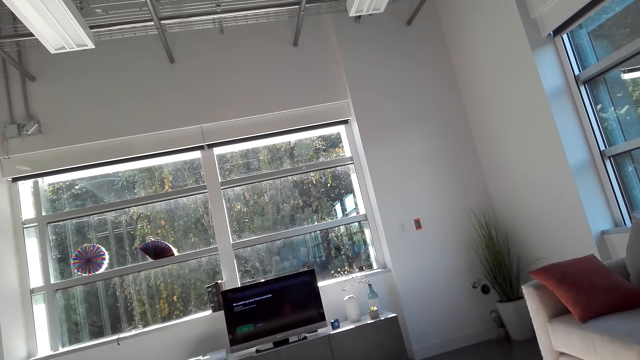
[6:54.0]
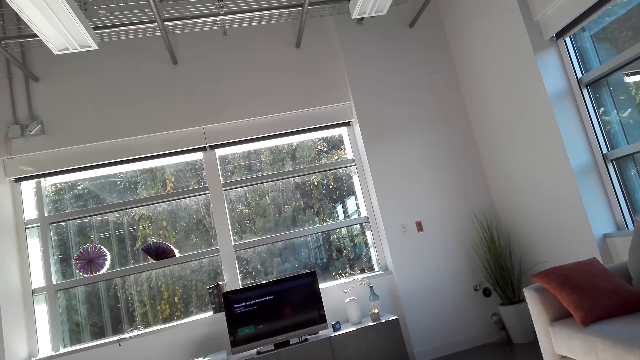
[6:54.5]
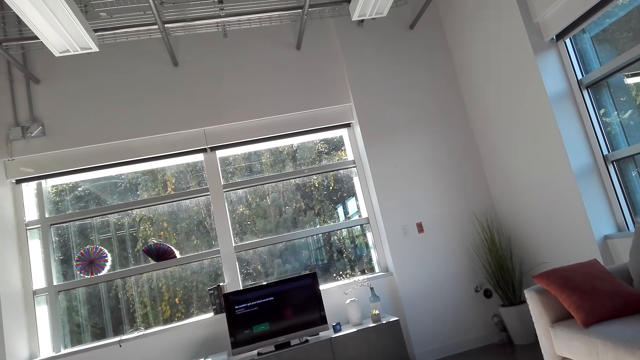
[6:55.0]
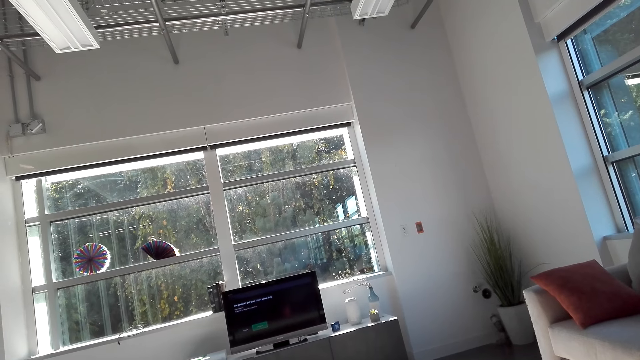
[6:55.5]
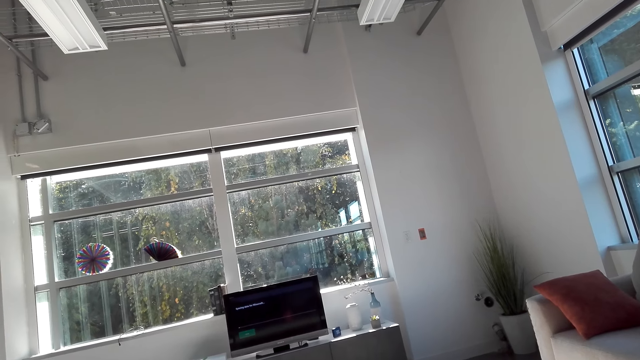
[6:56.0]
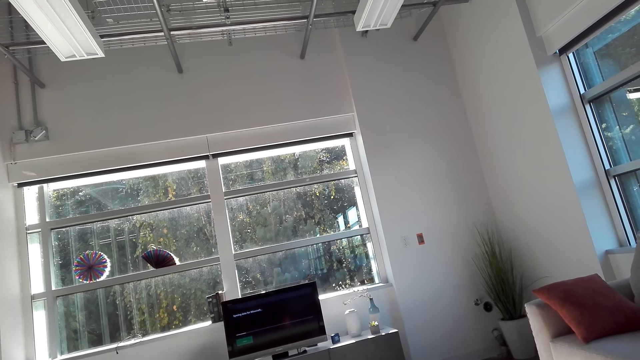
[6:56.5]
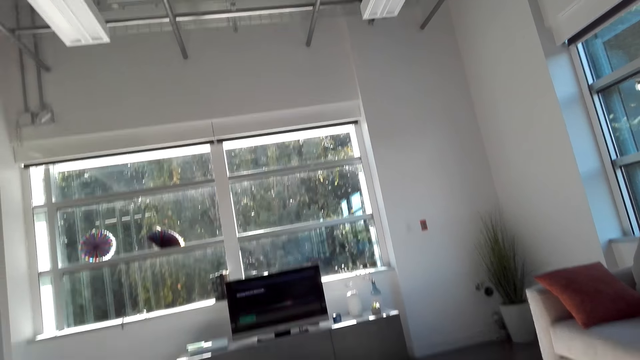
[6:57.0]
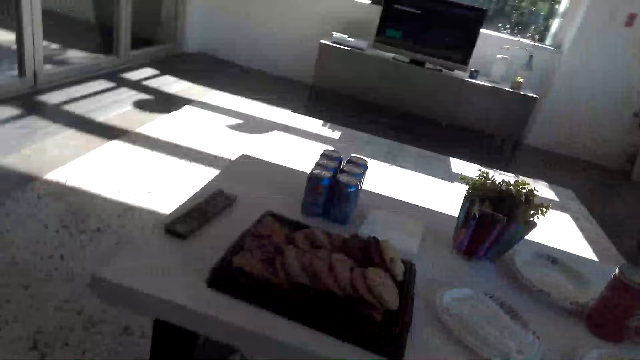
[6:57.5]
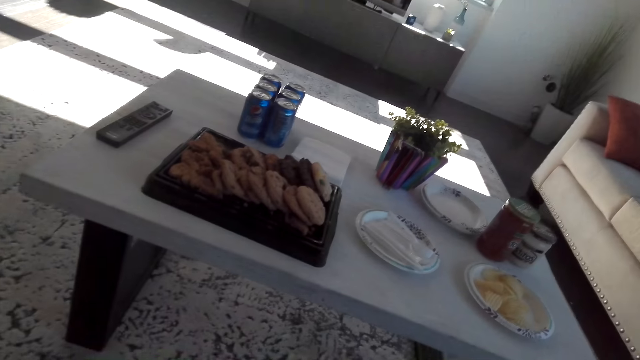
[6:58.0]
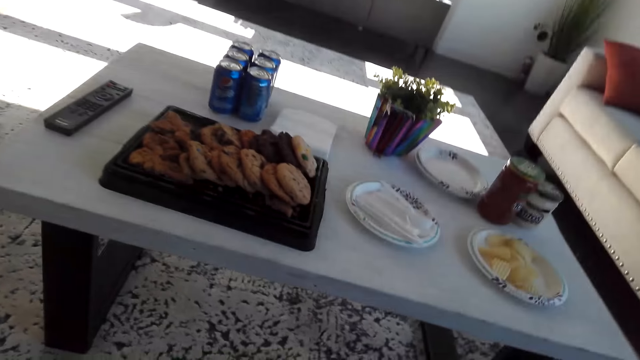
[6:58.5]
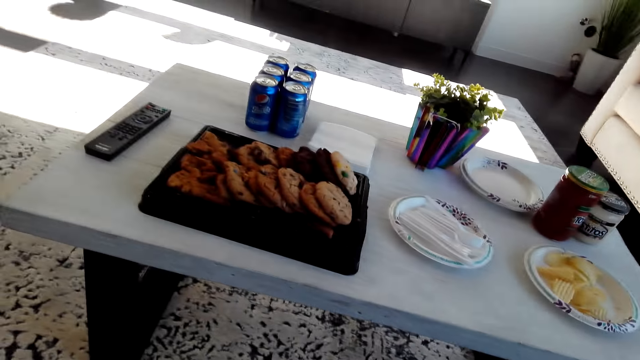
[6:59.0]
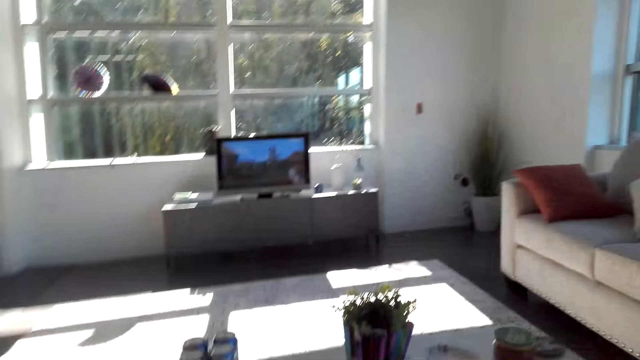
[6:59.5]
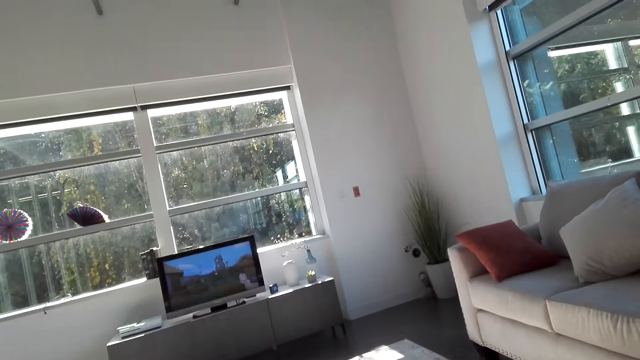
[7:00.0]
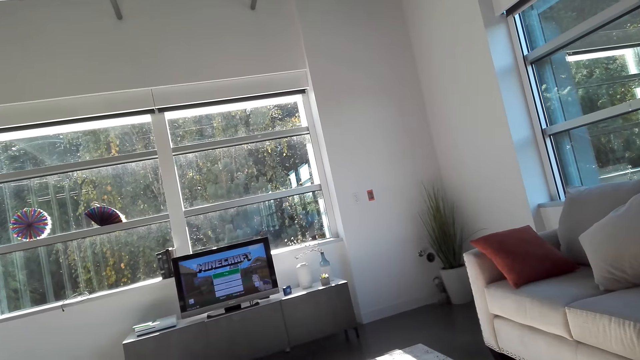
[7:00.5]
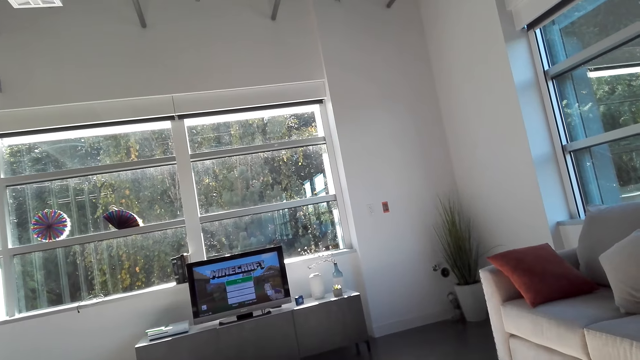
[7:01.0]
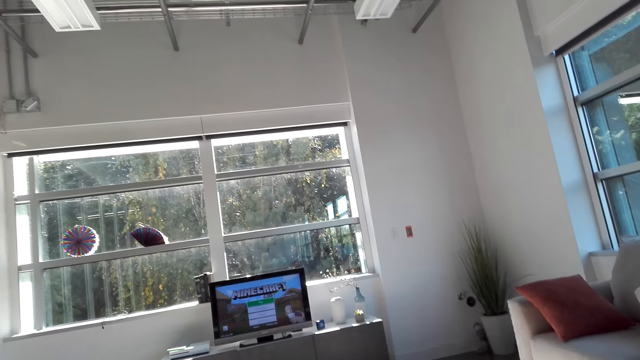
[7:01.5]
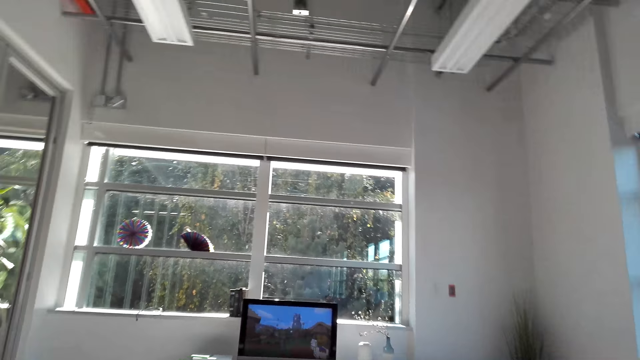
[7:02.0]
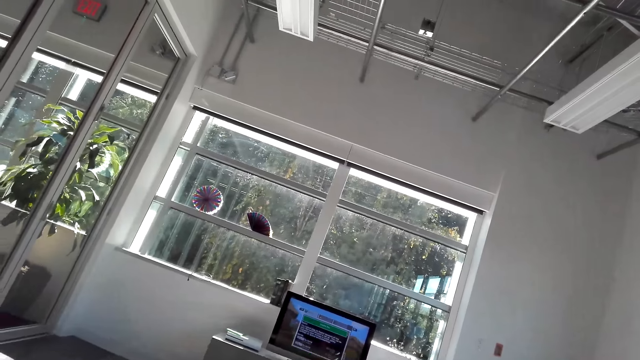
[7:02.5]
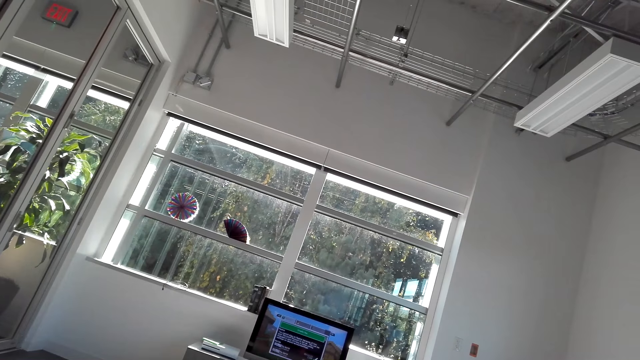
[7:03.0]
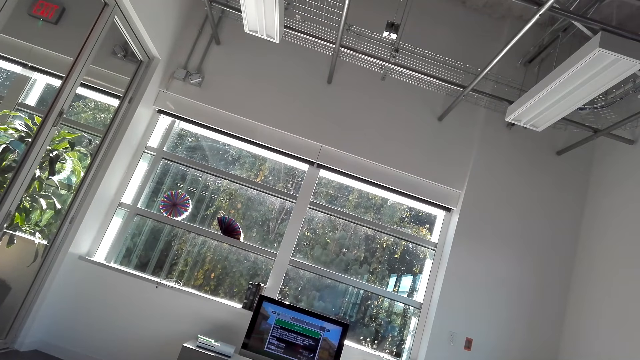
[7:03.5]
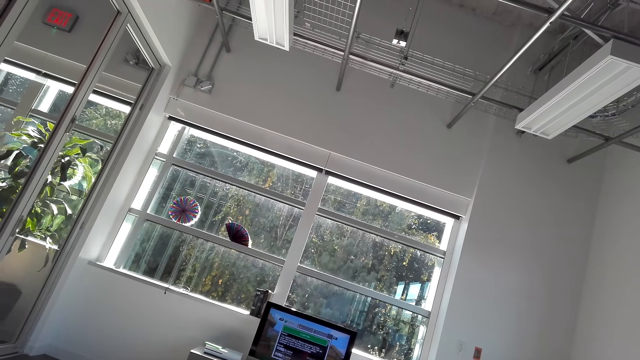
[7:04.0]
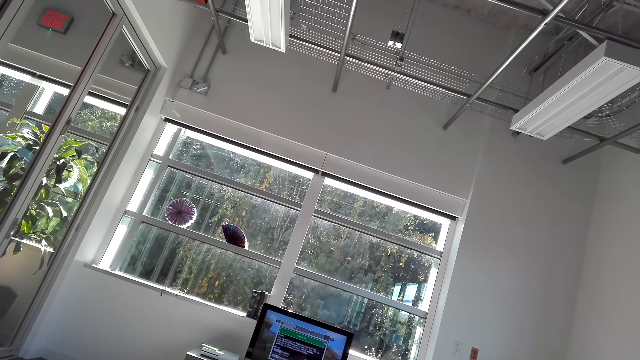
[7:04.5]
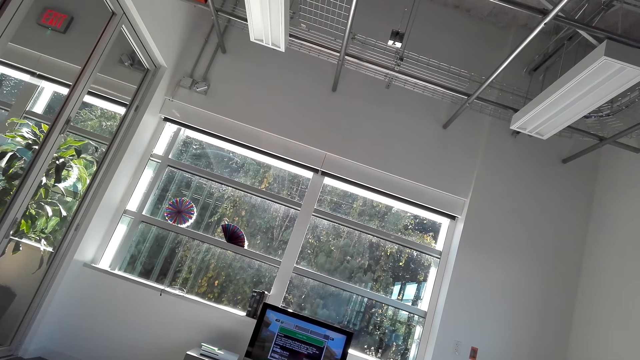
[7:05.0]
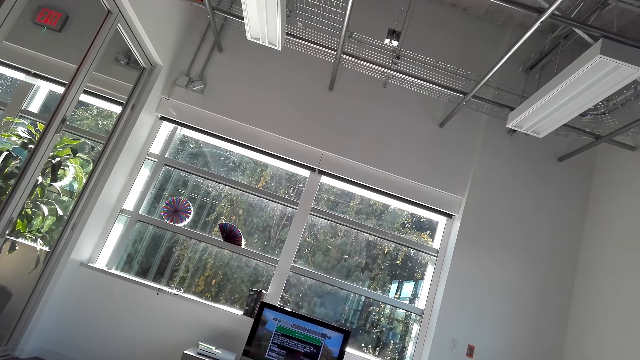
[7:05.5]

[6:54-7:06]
The camera wearer looks around the table. They look at the television.

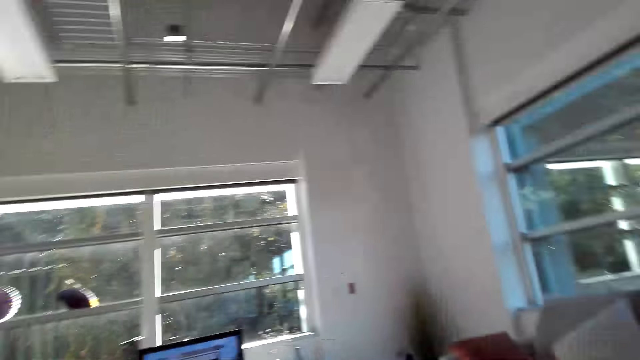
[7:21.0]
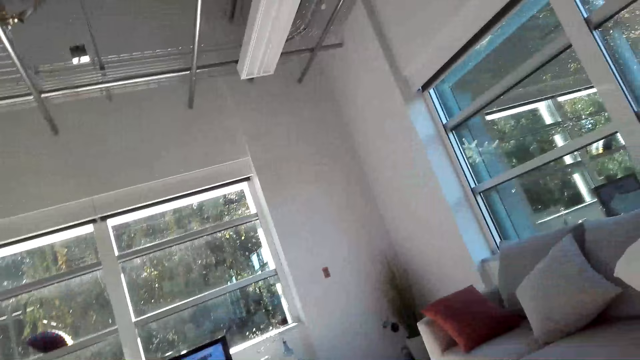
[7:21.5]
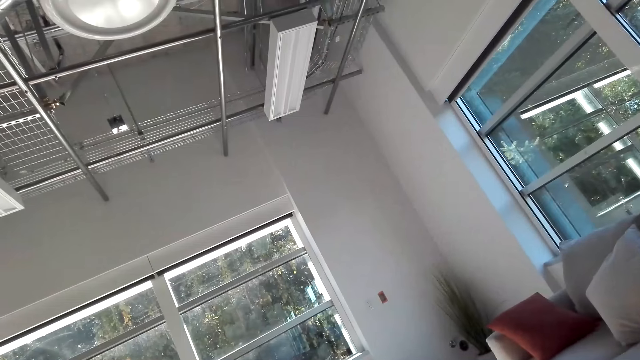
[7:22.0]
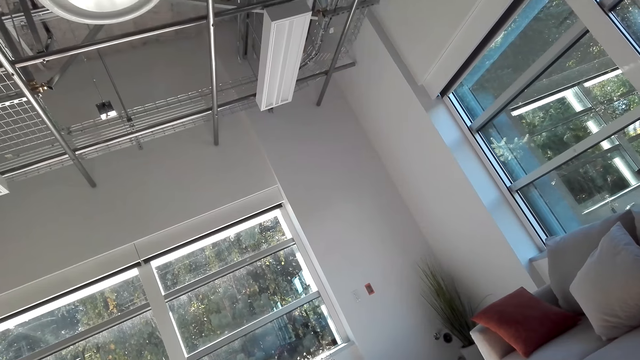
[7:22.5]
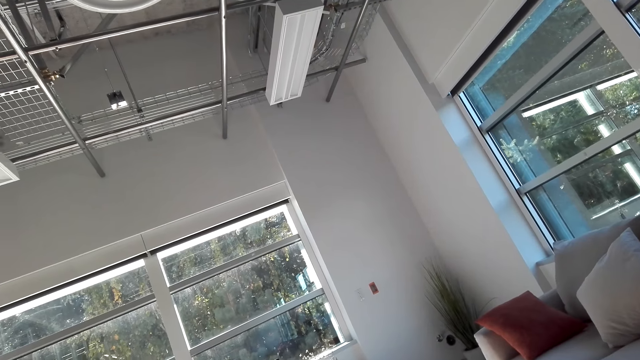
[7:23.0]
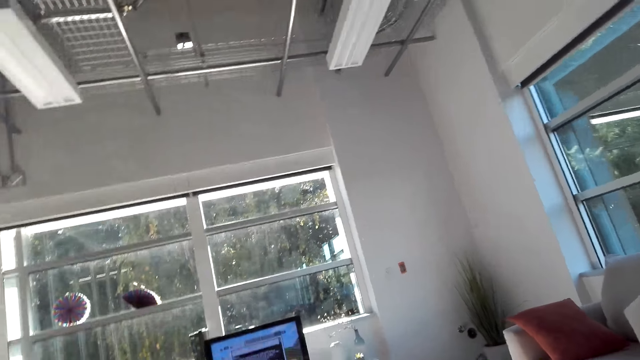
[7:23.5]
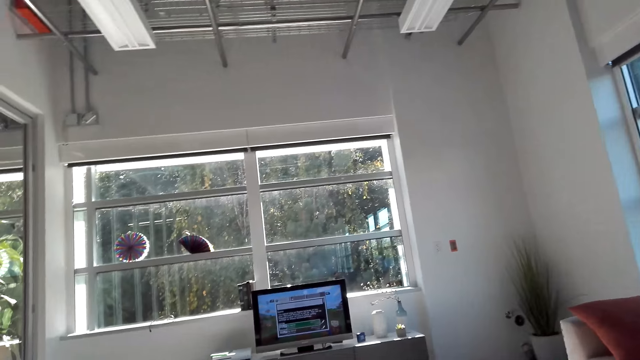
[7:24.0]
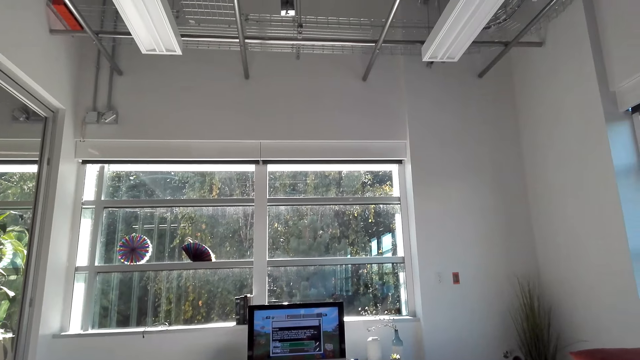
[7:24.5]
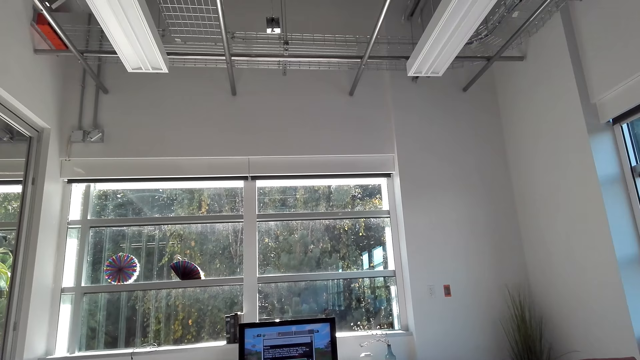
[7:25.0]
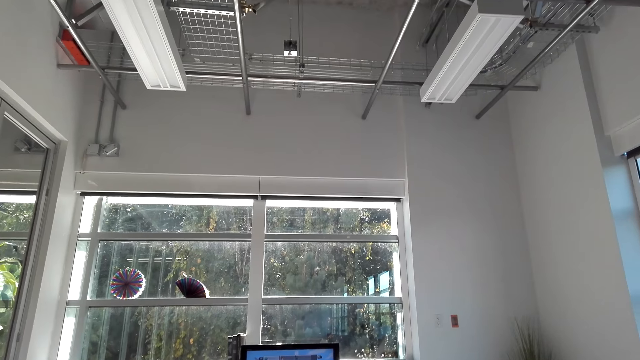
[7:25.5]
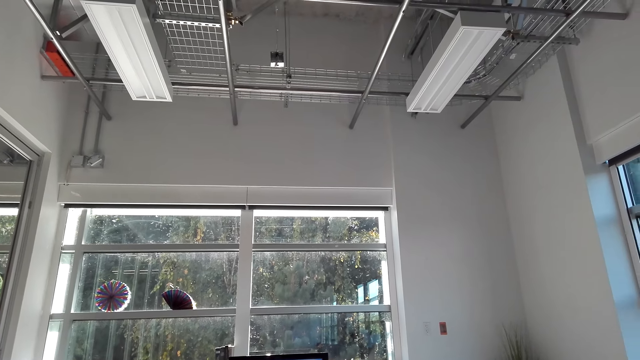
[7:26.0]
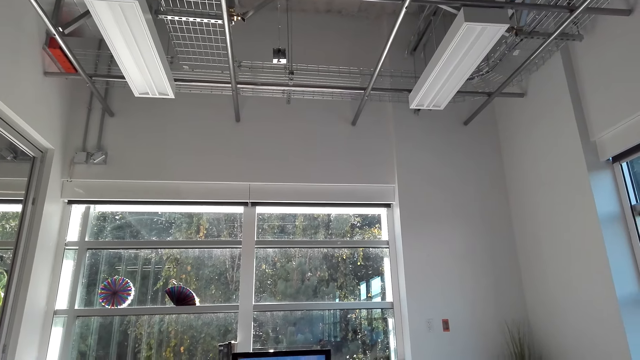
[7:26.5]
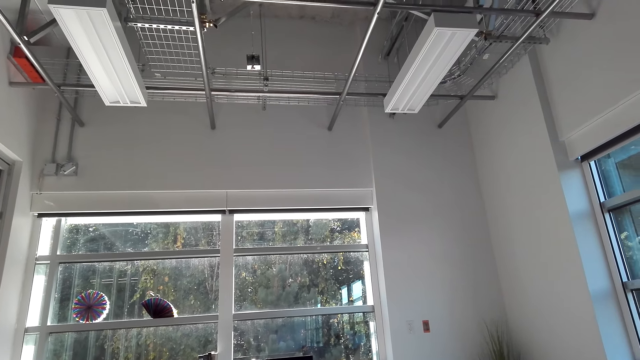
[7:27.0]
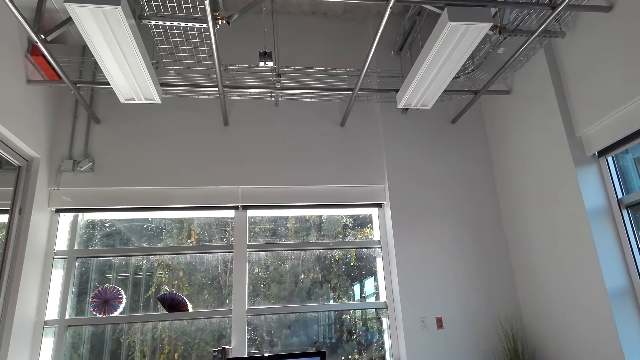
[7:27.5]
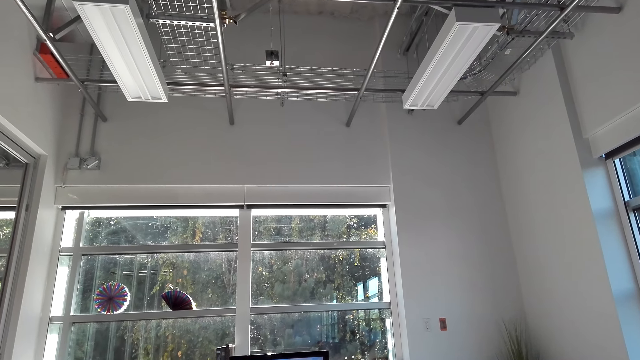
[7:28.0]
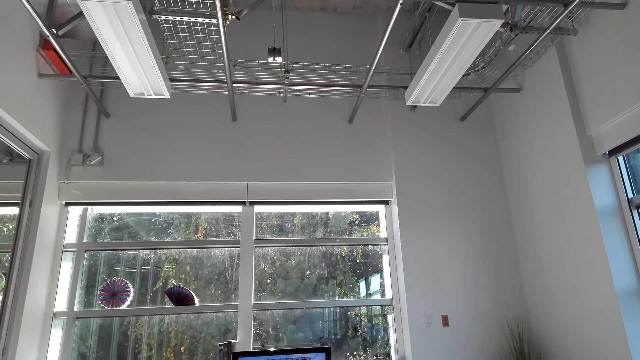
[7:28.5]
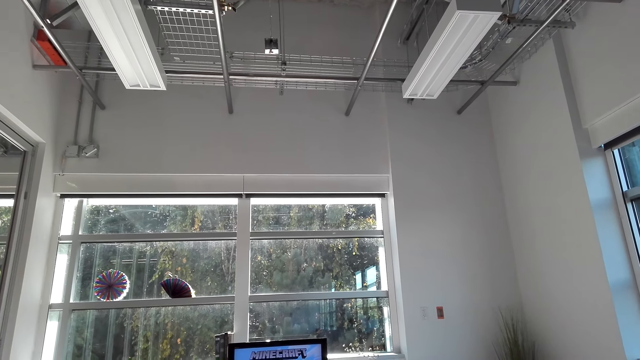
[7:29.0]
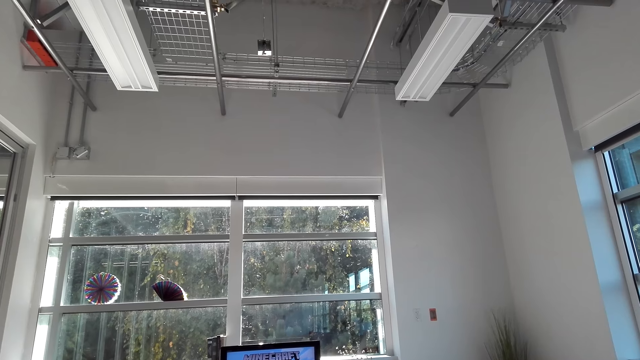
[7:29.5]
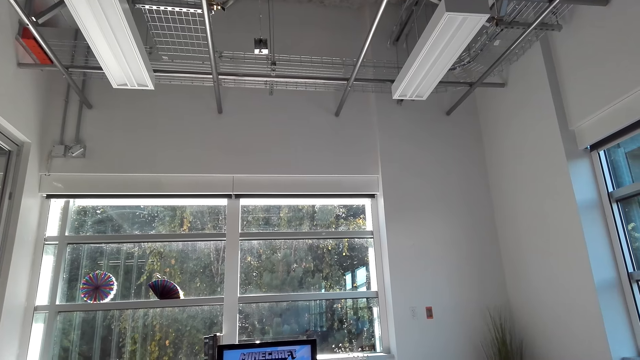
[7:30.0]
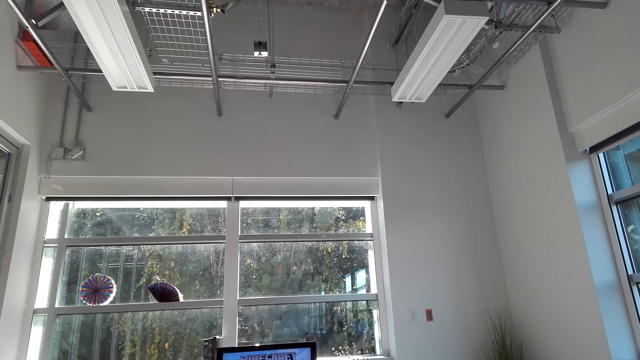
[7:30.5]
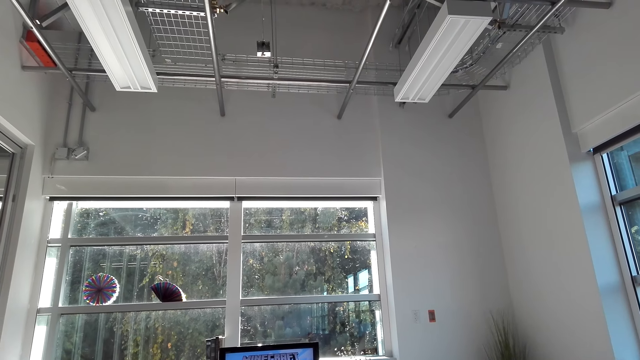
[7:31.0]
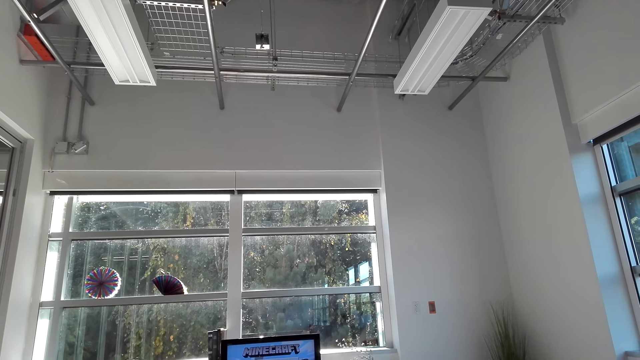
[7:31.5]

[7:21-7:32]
The camera wearer looks around the room. They look at the television.
